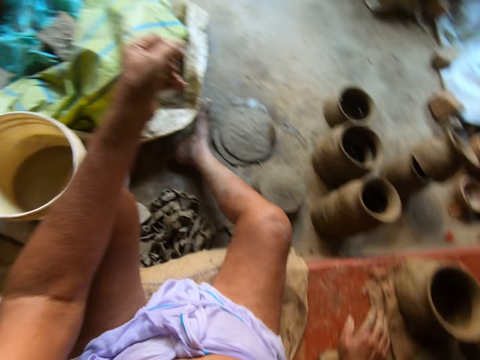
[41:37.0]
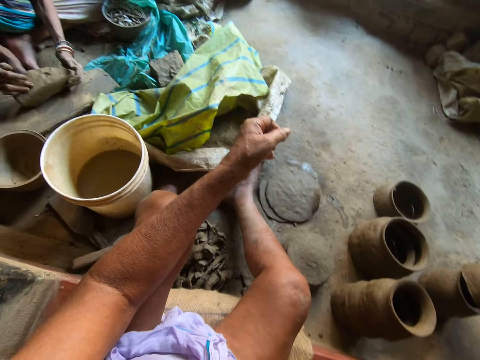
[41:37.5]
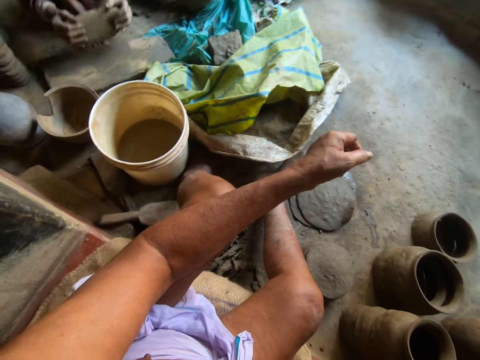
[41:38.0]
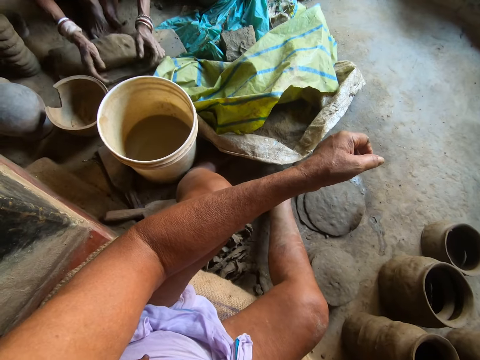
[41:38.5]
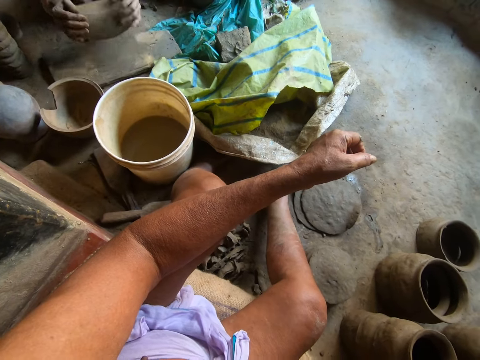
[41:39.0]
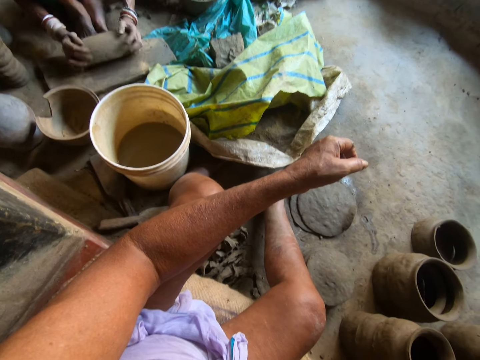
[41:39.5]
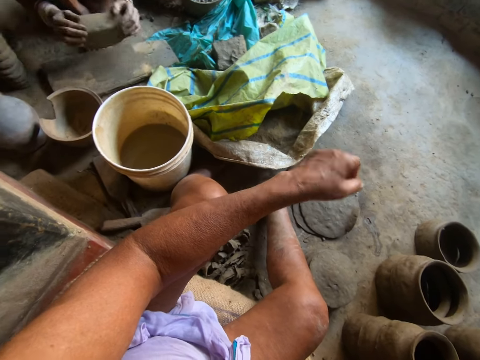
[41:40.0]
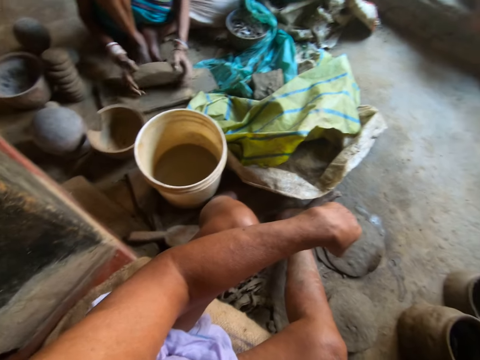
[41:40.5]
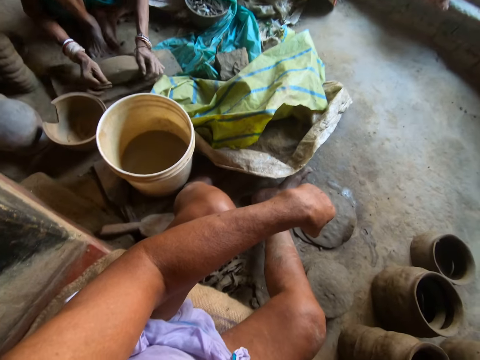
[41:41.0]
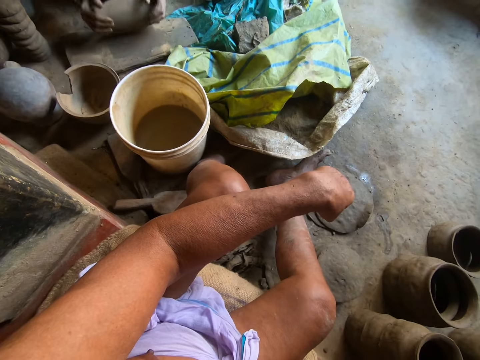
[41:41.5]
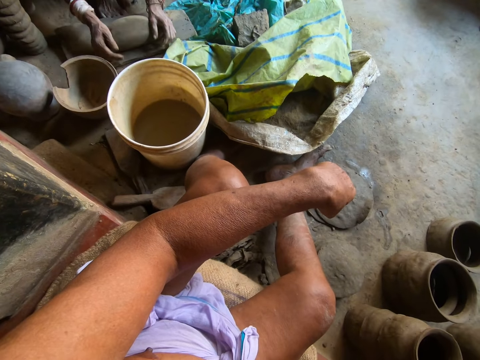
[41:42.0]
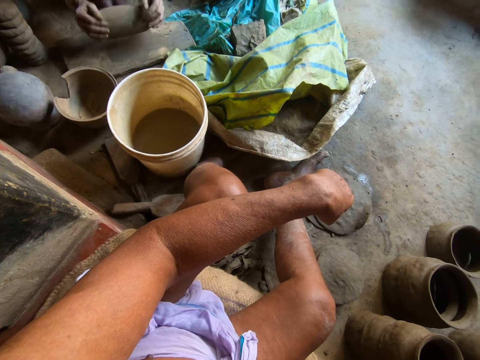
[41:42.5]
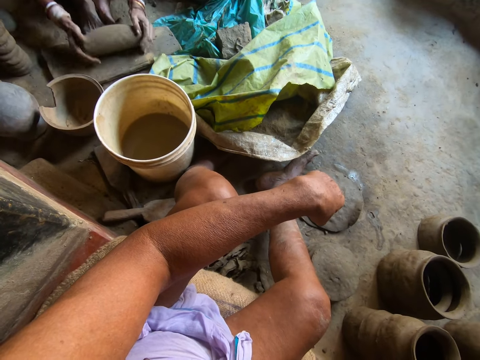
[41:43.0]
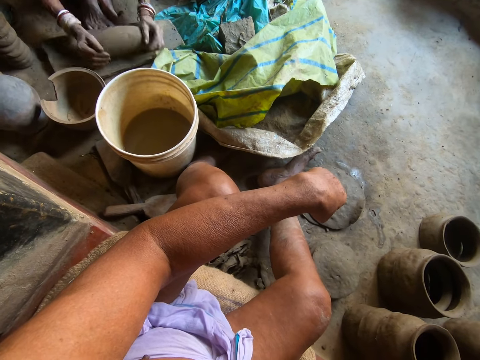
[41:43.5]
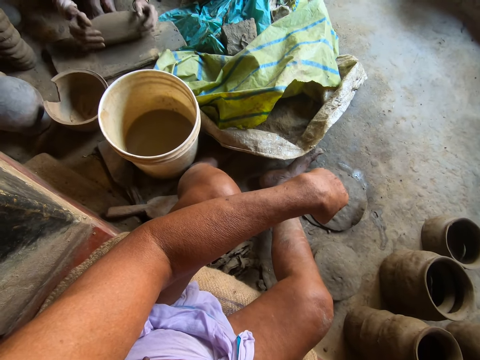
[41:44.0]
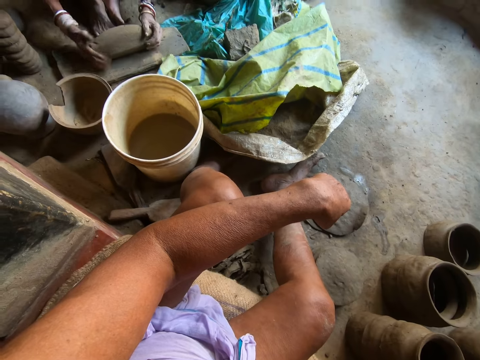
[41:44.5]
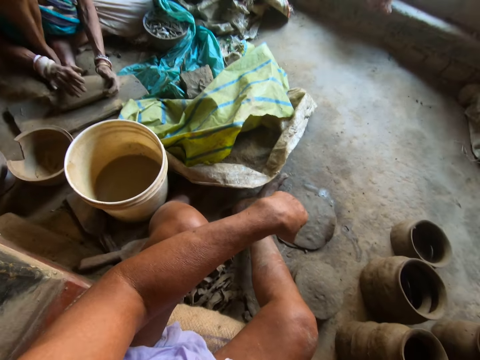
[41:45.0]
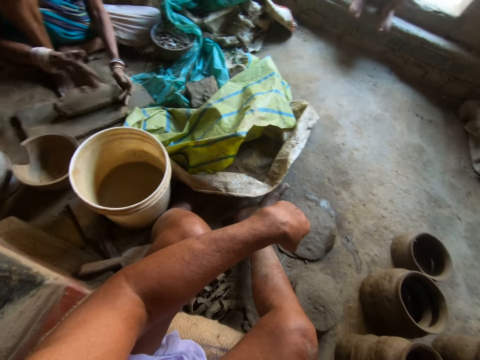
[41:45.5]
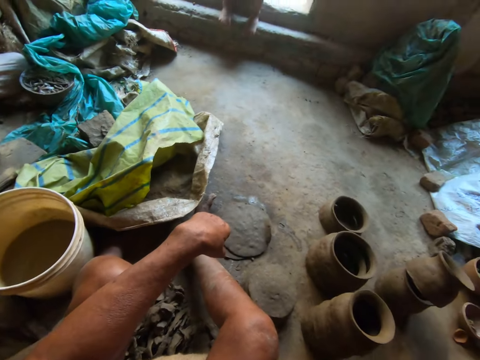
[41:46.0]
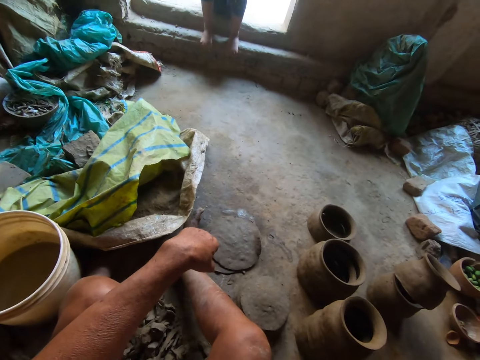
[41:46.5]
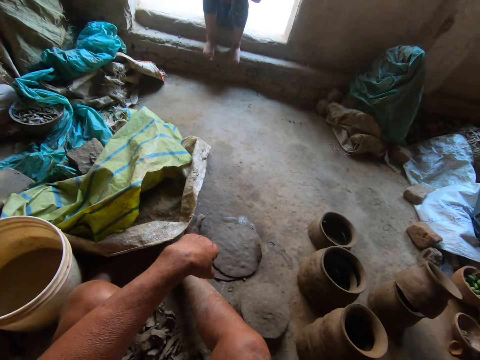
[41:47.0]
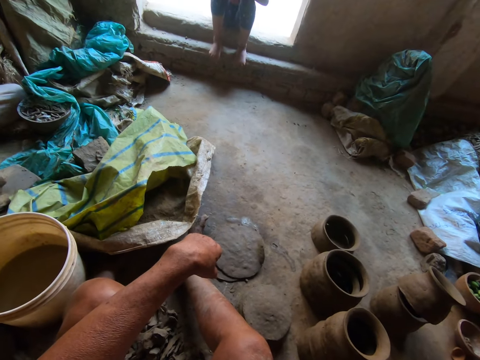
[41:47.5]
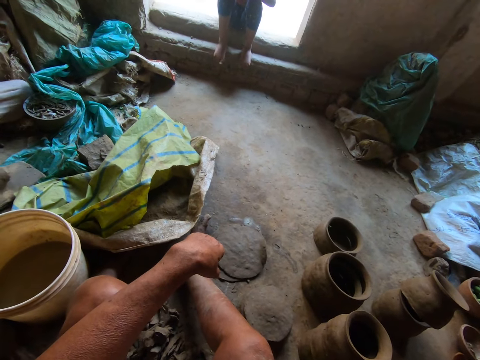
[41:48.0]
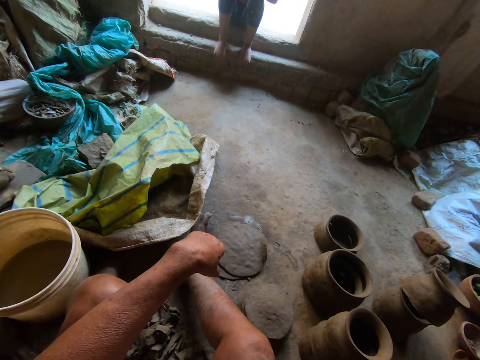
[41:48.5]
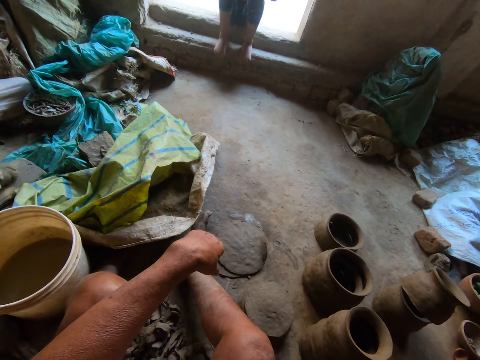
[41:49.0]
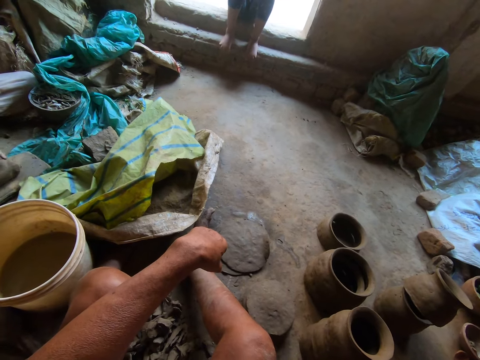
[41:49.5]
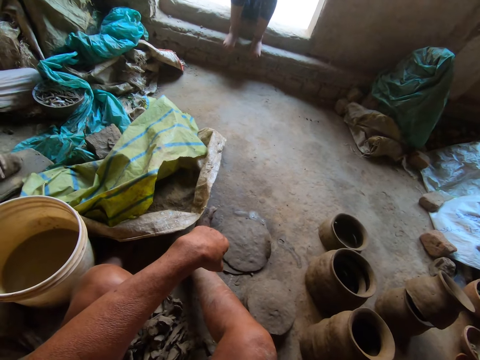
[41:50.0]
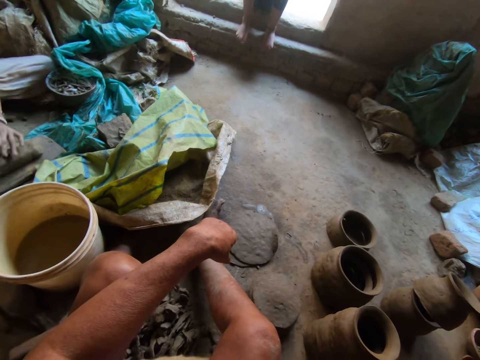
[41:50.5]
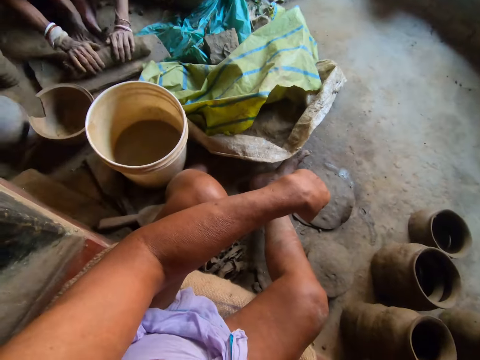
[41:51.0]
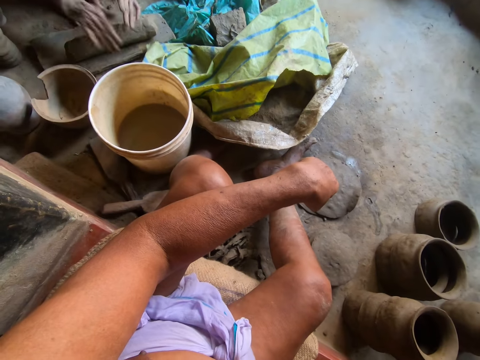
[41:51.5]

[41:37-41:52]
A person rolls the clay. The camera wearer looks around.

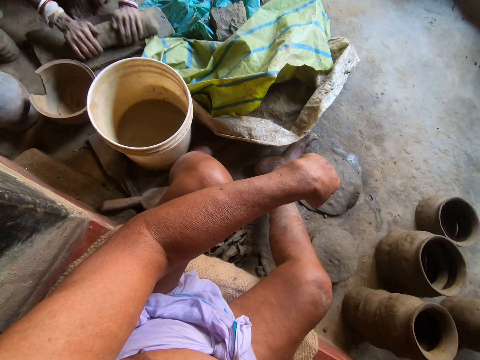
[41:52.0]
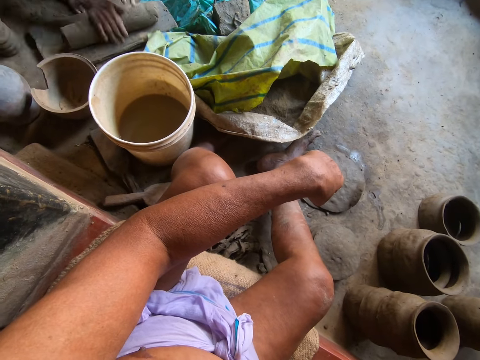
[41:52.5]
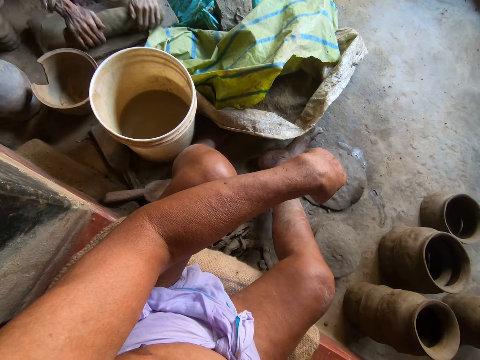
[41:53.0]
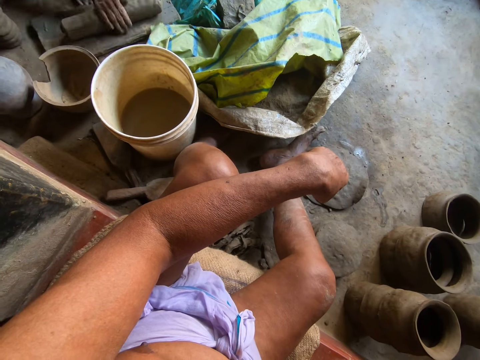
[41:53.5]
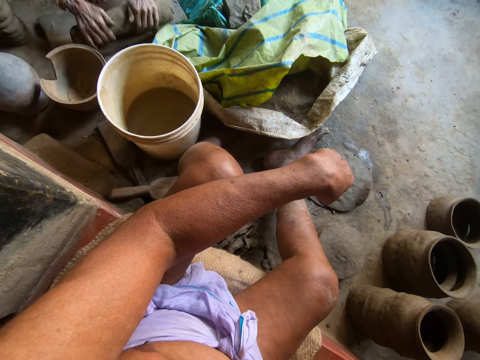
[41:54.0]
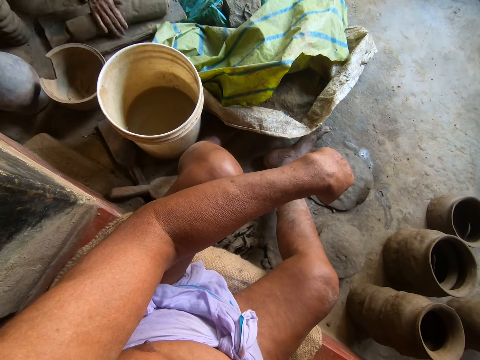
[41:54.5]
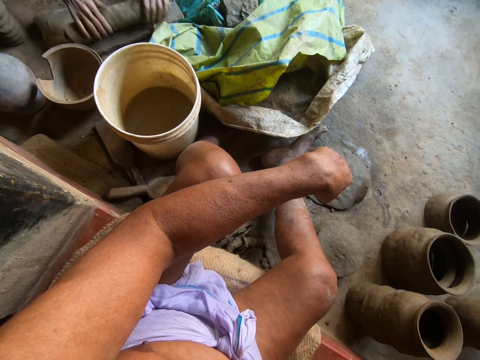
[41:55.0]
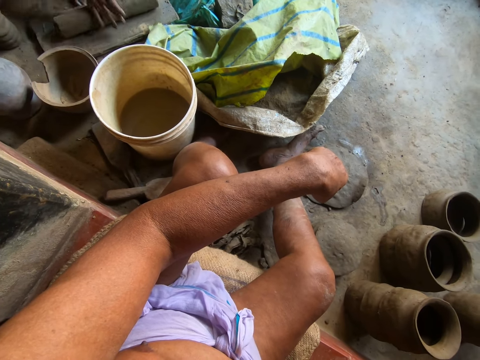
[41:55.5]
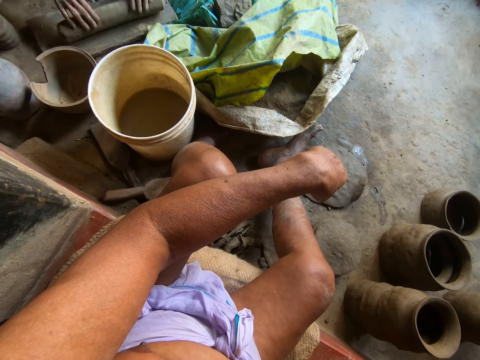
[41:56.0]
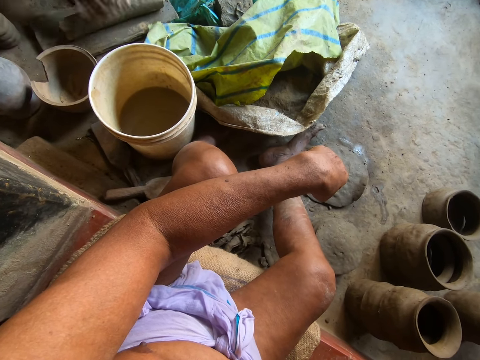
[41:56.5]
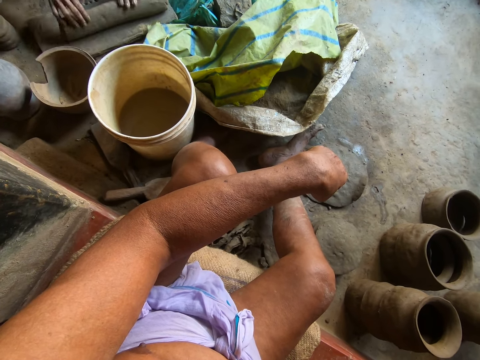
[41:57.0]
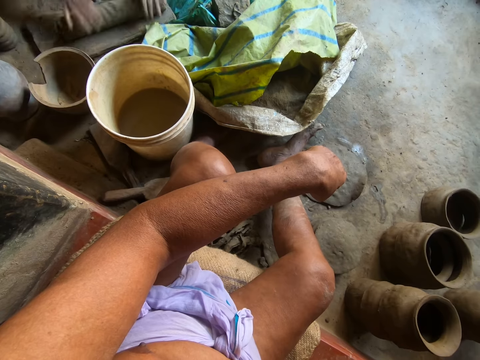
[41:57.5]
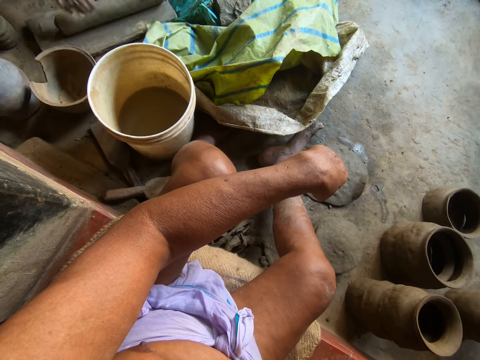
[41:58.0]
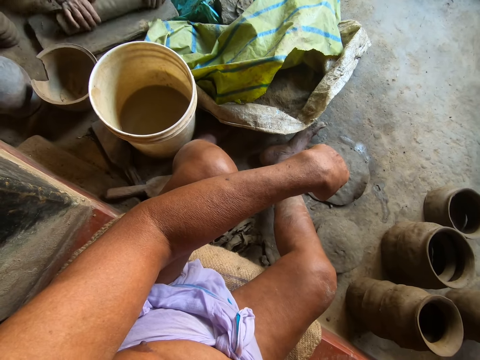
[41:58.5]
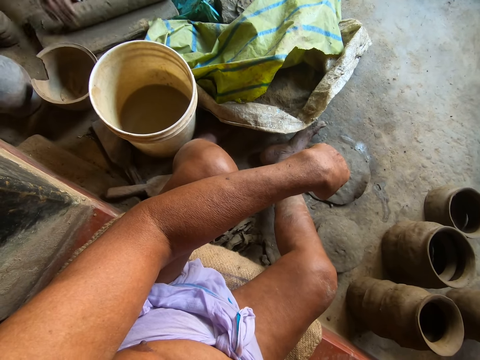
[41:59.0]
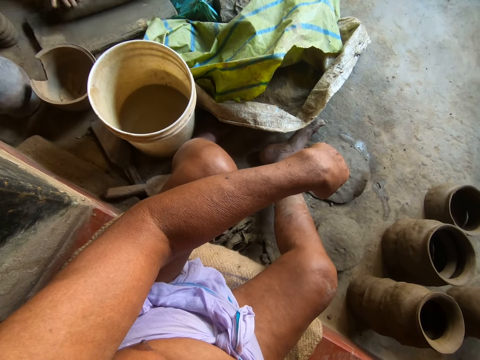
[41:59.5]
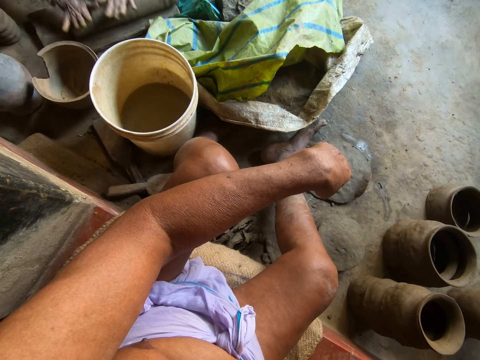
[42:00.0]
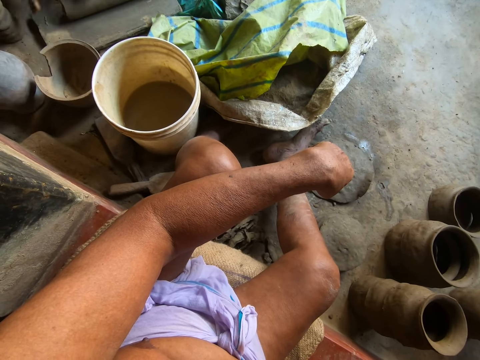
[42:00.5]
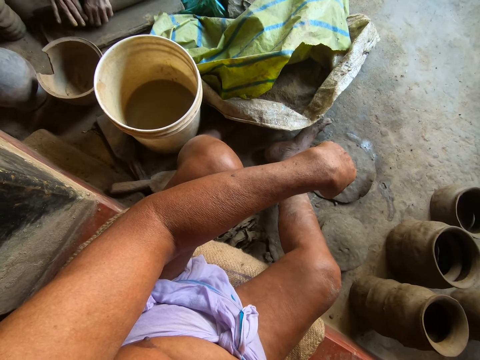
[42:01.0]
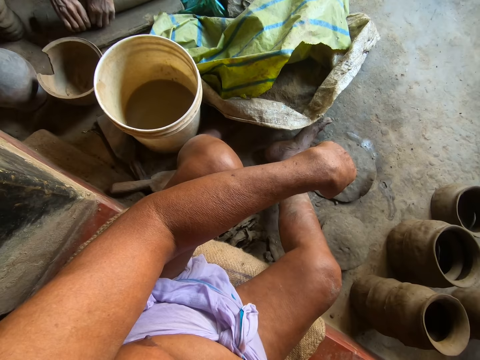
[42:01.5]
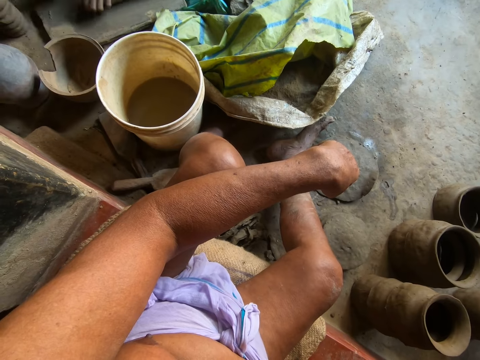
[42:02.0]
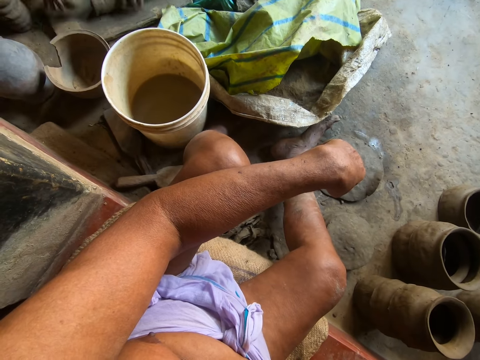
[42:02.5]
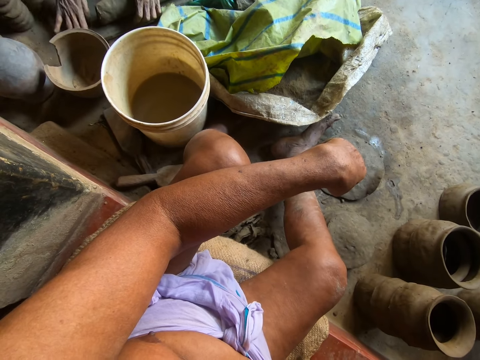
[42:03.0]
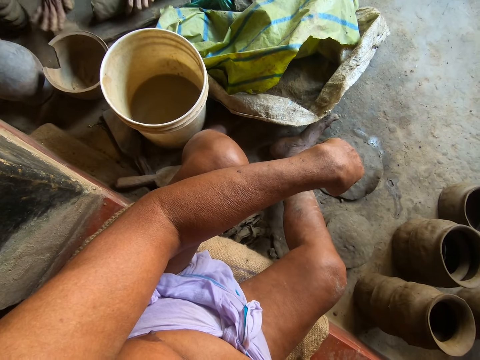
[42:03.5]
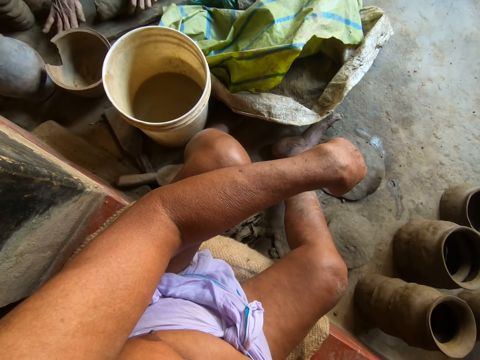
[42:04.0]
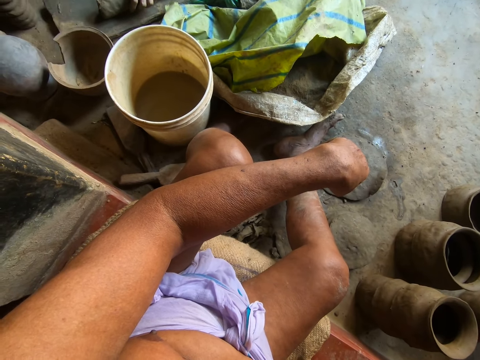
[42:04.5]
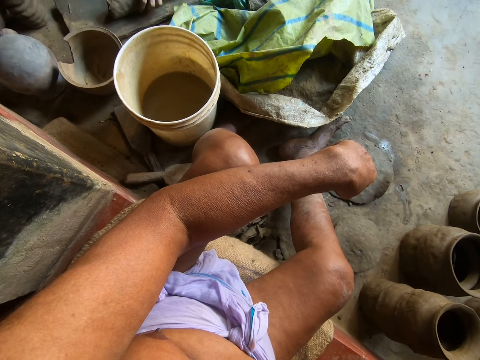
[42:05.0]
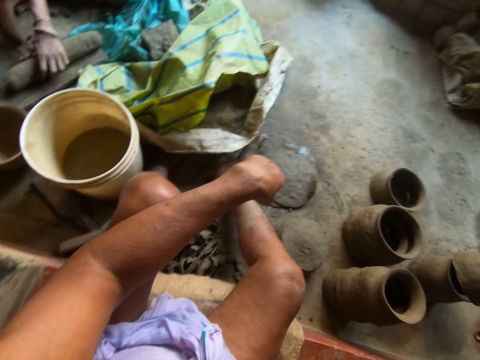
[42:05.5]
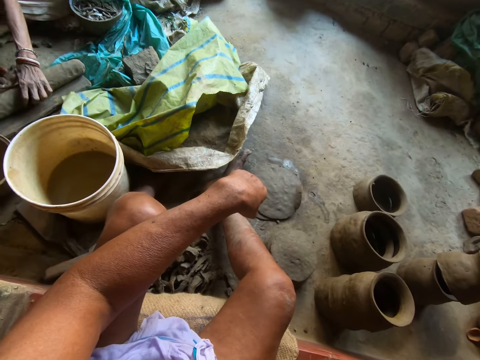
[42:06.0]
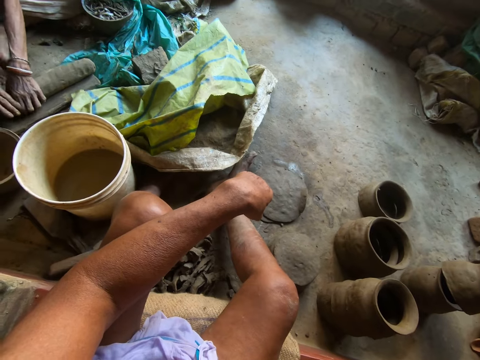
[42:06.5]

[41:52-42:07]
The woman cuts clay on a cutting board with both hands.
